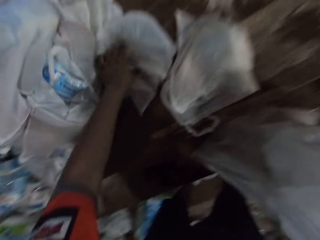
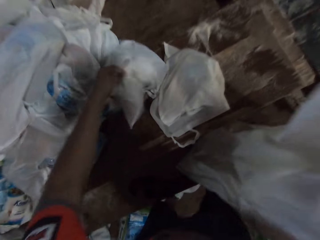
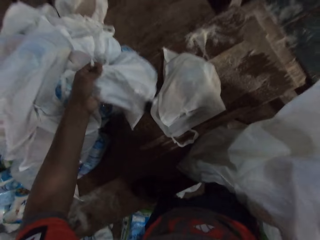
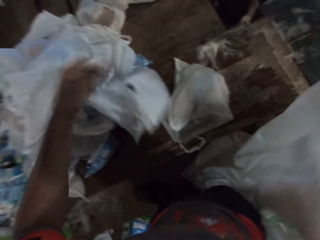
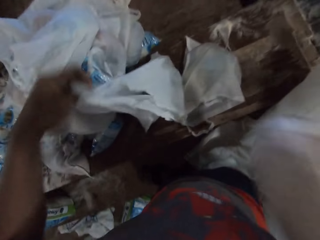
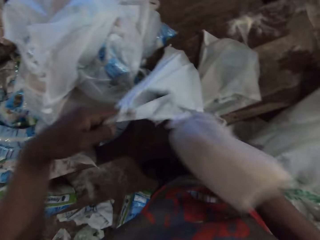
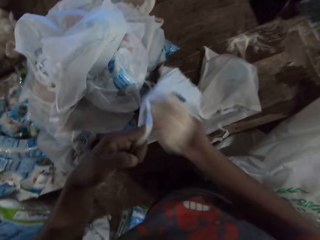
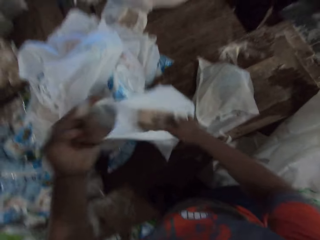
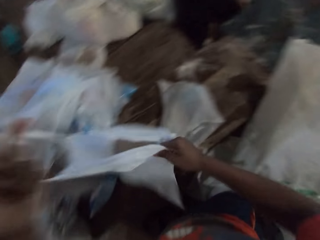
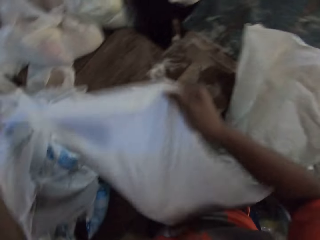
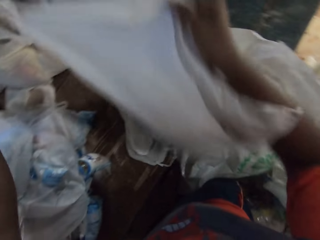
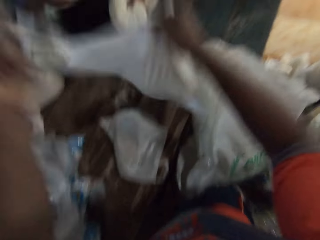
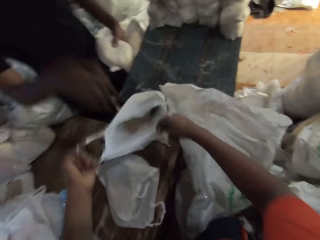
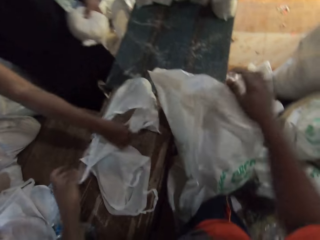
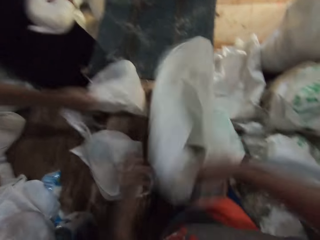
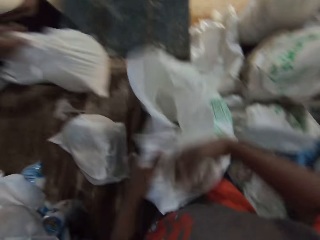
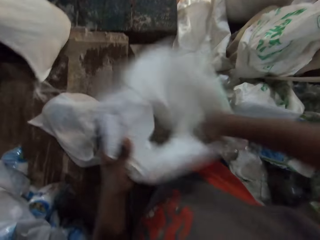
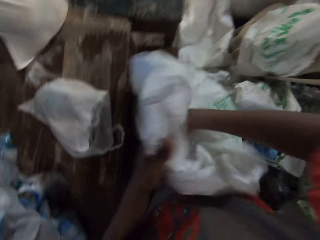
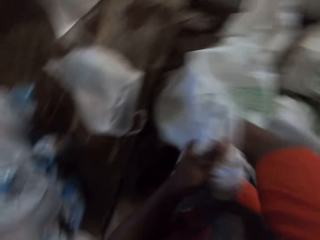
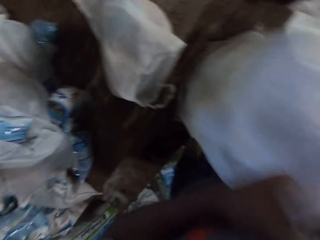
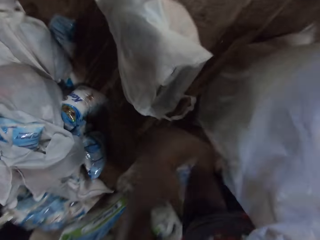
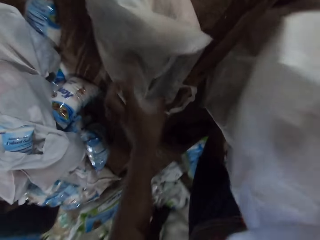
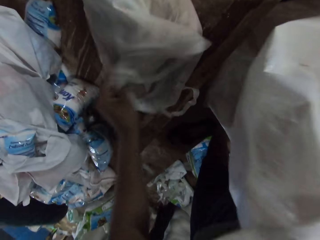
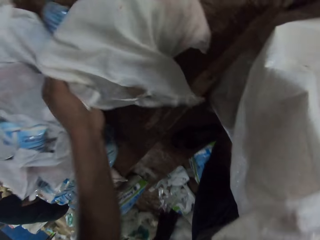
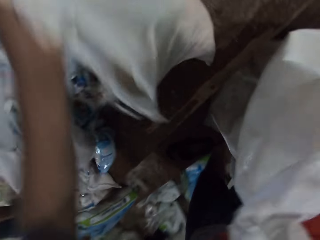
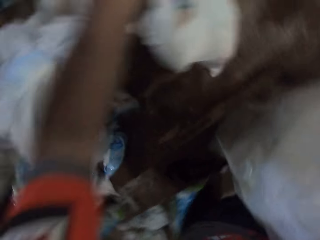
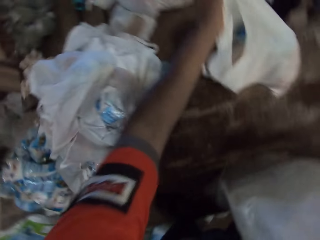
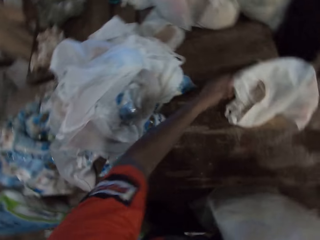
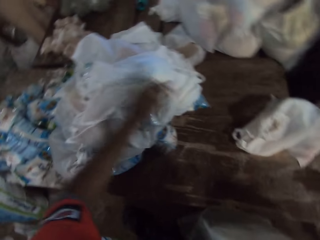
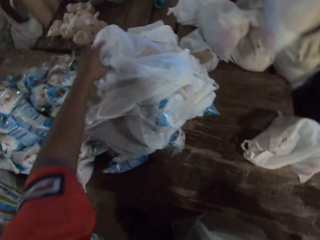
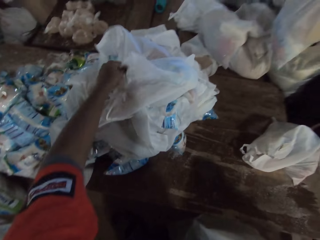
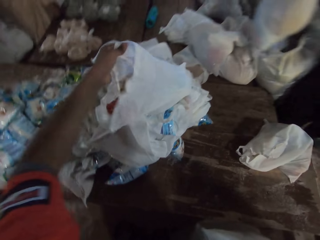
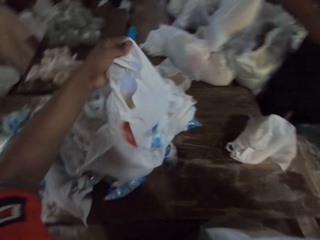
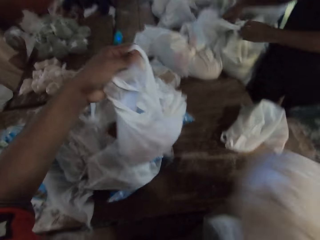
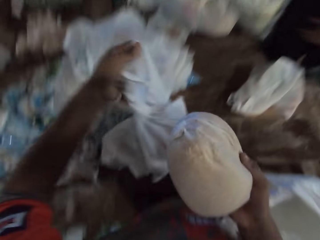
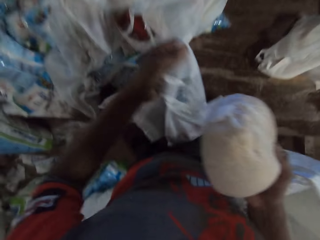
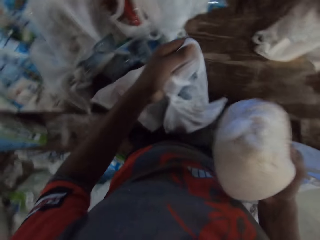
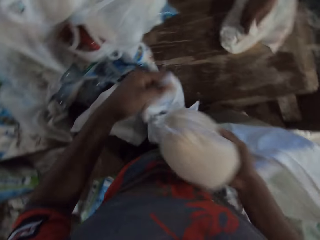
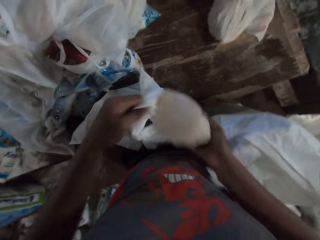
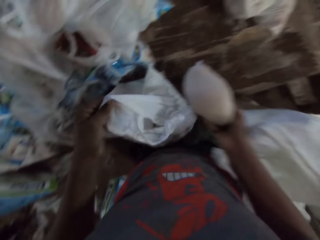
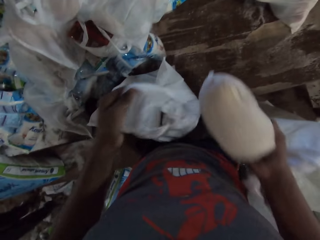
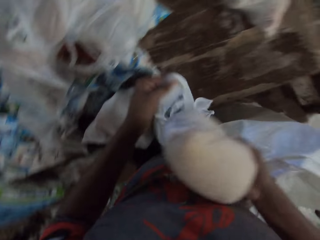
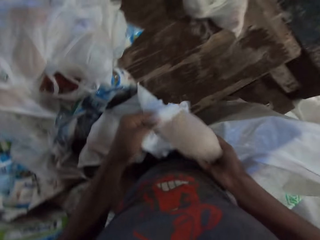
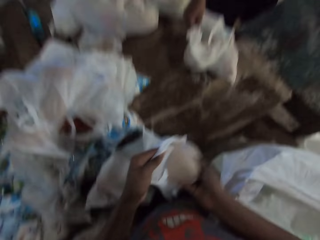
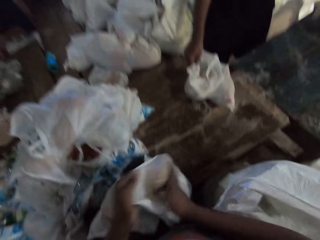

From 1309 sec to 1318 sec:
The camera wearer carries a plastic bag from the table with his left hand. He takes a packed packet from the sack. He puts a bag into the plastic bag with his right hand. He carries the plastic bag from the table with his hands. He drops the plastic bag on the table with his hands. A man carries the plastic bag from the table with his right hand. The camera wearer picks the sac with his right hand. He puts his right hand into the sac. He opens the plastic bag on the table with his left hand. He moves the plastic bag on the table with his left hand. He picks a plastic bag from the table with his left hand. The man drops the plastic bag on the table with his hands. The camera wearer takes a packed packet from the sack. The man carries the plastic bag from the table with his right hand. The camera wearer puts a bag into the plastic bag with his right hand.

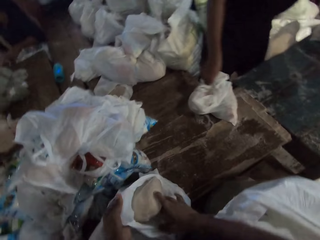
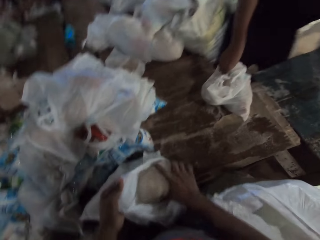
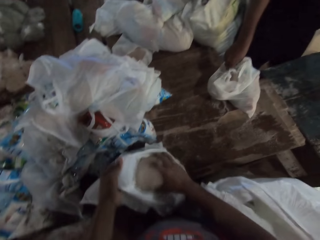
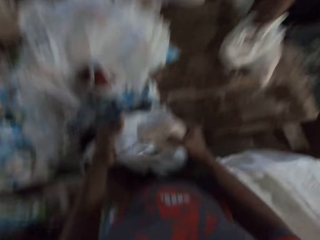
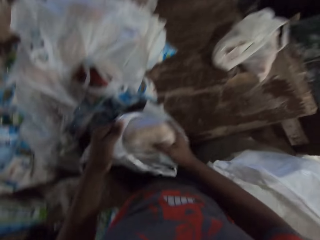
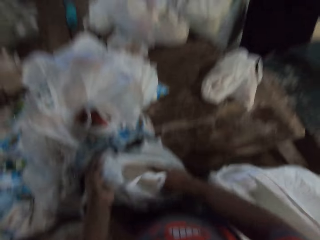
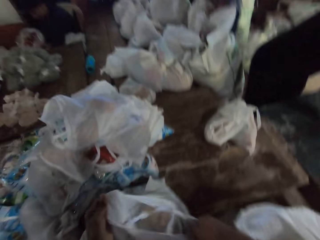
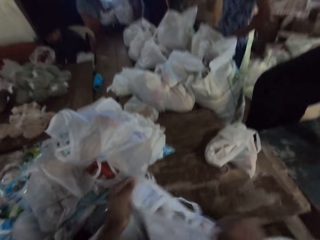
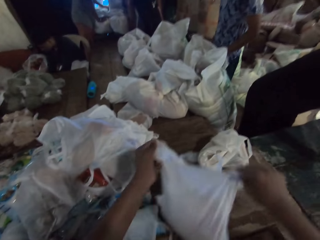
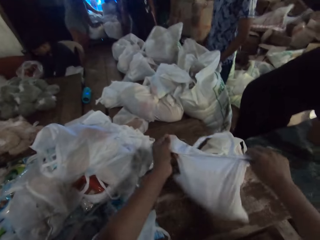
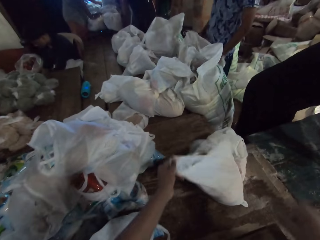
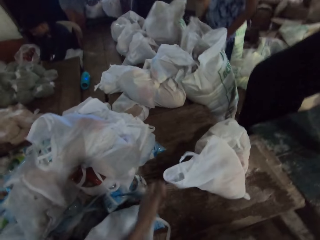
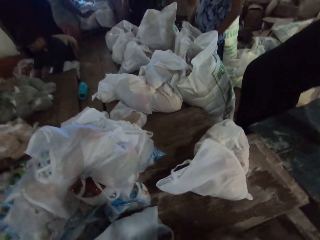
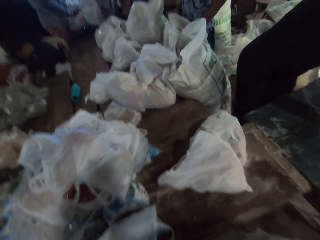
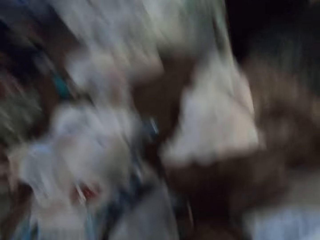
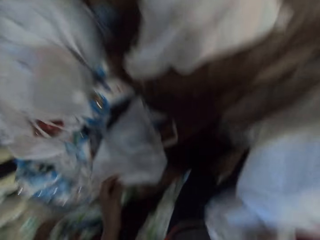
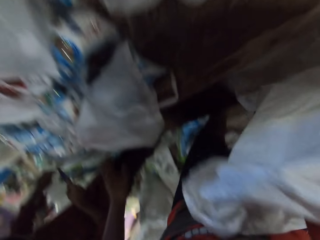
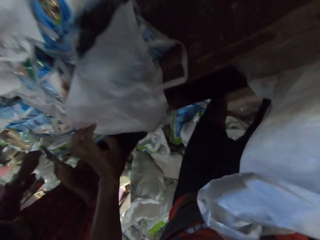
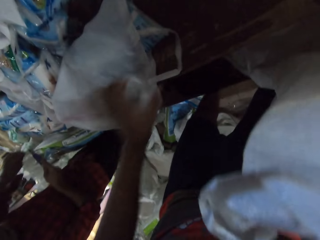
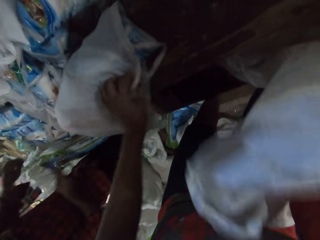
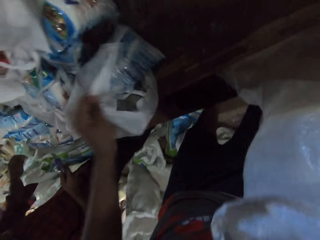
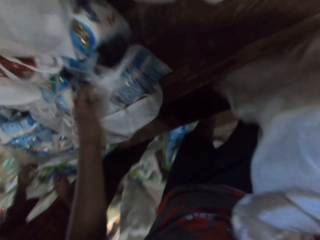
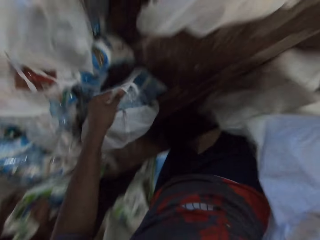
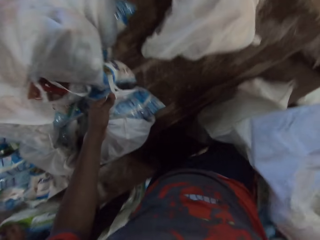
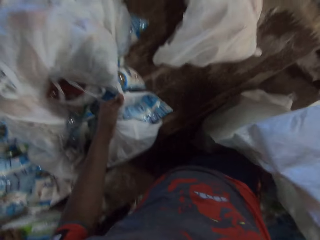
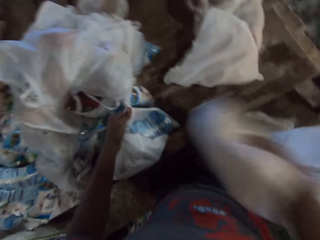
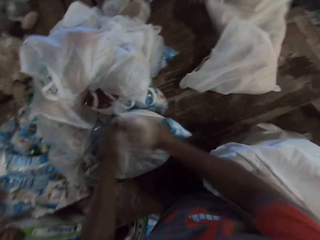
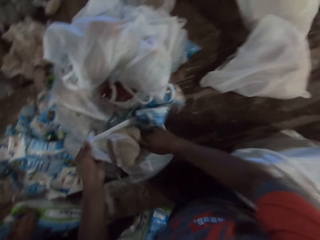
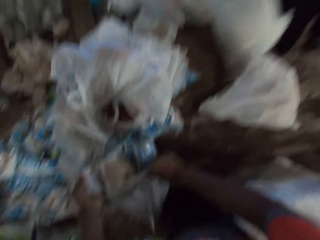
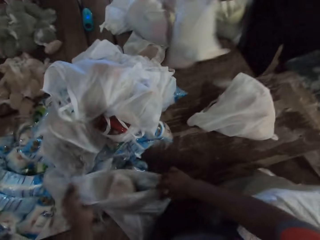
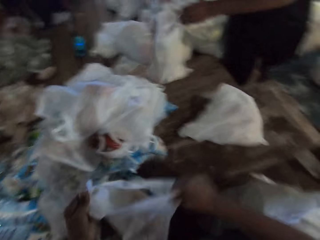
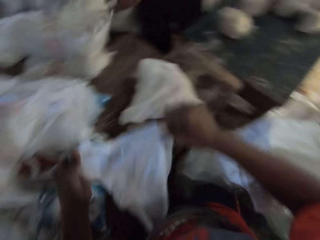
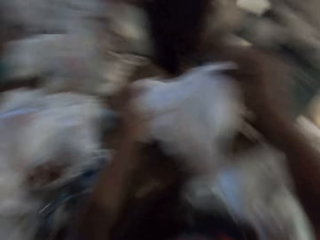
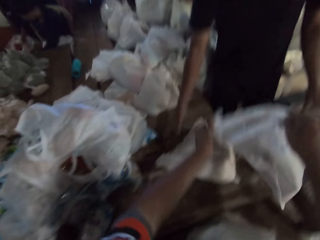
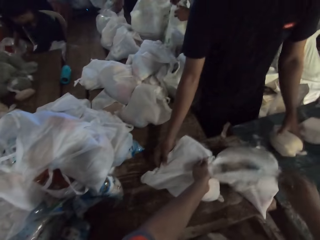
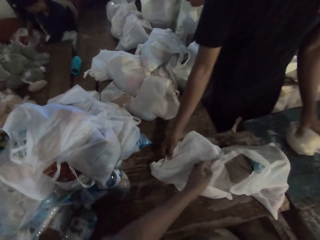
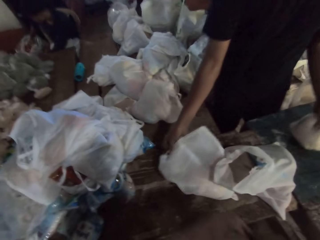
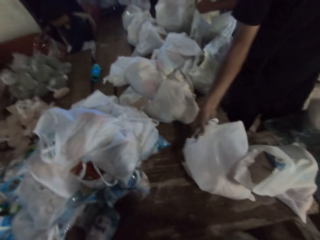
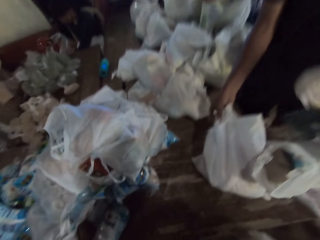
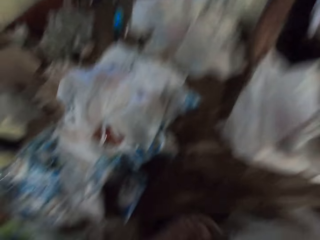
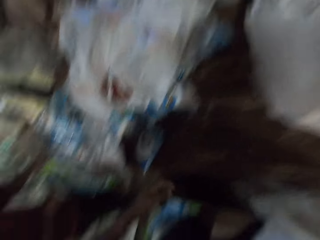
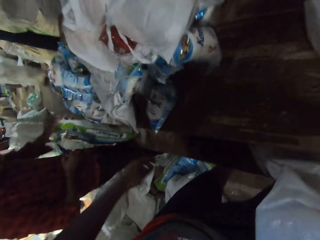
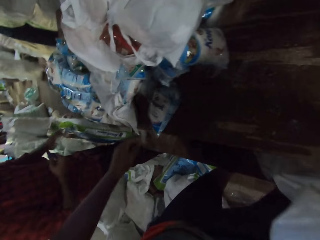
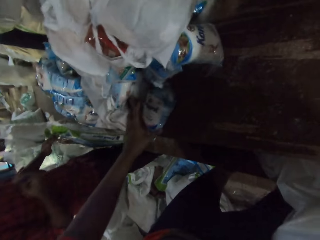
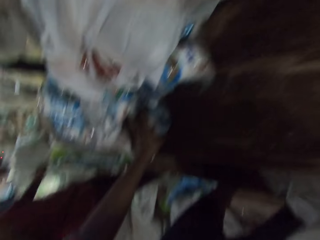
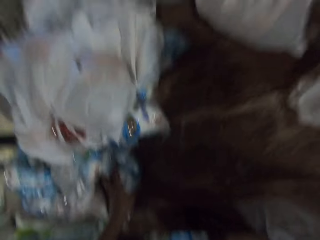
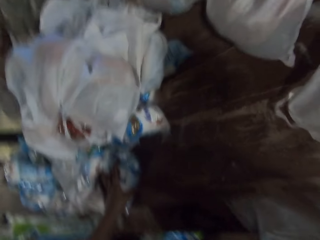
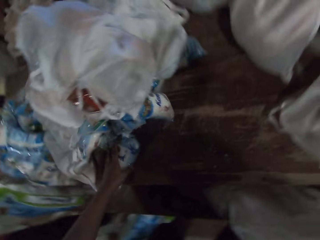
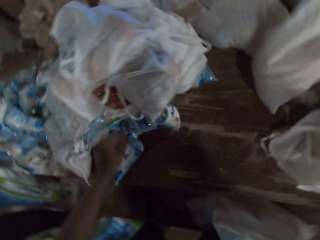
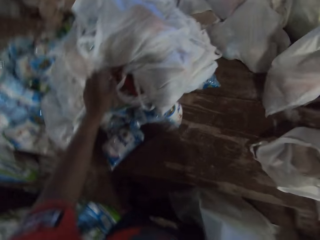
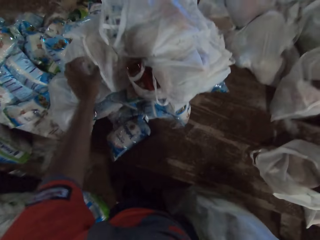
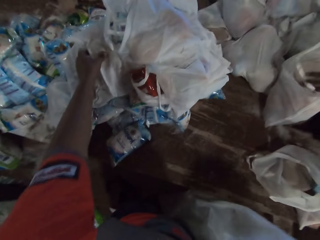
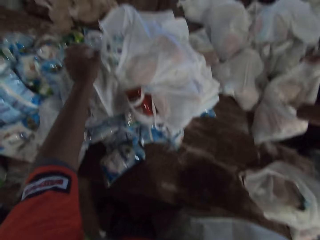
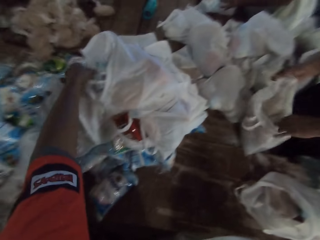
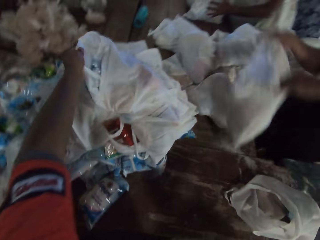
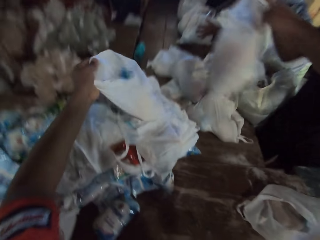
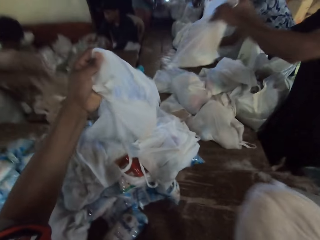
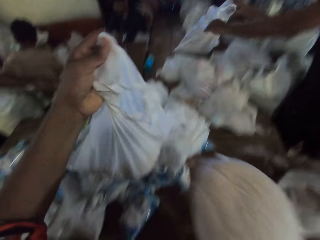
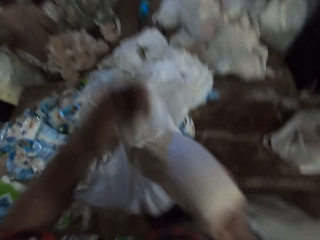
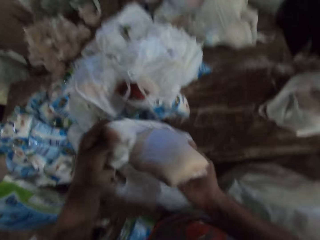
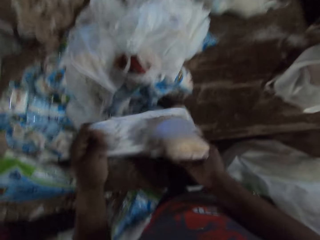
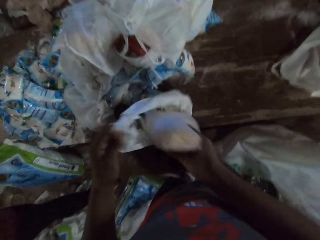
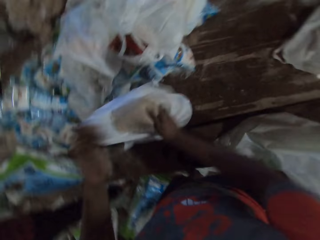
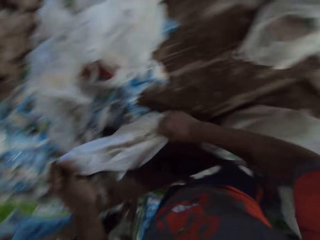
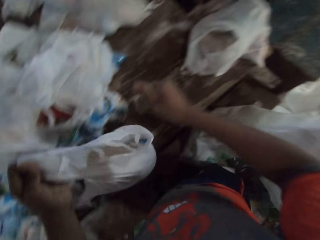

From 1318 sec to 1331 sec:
A man releases his right hand from the plastic bag on the table. The camera wearer carries the plastic bag from the table with his hands. He puts a packed packet in the carrier bag. He drops the plastic bag on the table with his hands. He puts his right hand into the sac. Another man cuts the sac bag with a knife in his right hand. The camera wearer opens the plastic bag on the table with his left hand. He puts a bag into the plastic bag with his right hand. He takes a packed packet from the sack. The first man moves the plastic bag on the table with his hands. The camera wearer carries the plastic bag from the table with his hands. He drops the plastic bag on the table with his hands. The first man picks the plastic bag from the table with his right hand and picks a bag of flakes from the table with his left hand. The camera wearer picks a pack of sugar on the table with his left hand. The other man holds the sac bag with his left hand. The first man moves the plastic bag from the table with his hands. The camera wearer touches a packet. The first man carries the plastic bag from the table with his hands. The camera wearer carries a plastic bag from the table with his left hand. The first man drops the plastic bag on the table with his hands. The camera wearer takes a carrier bag. He puts a bag into the plastic bag with his right hand. He carries the plastic bag from the table with his hands.
